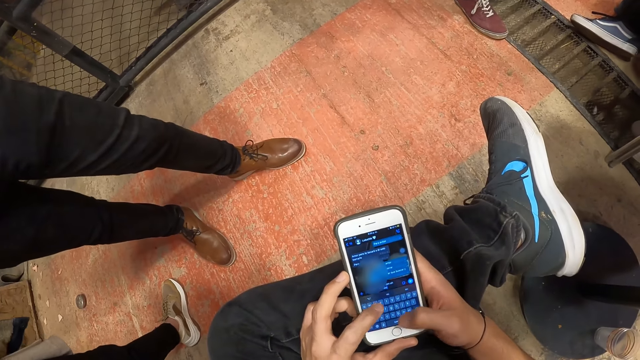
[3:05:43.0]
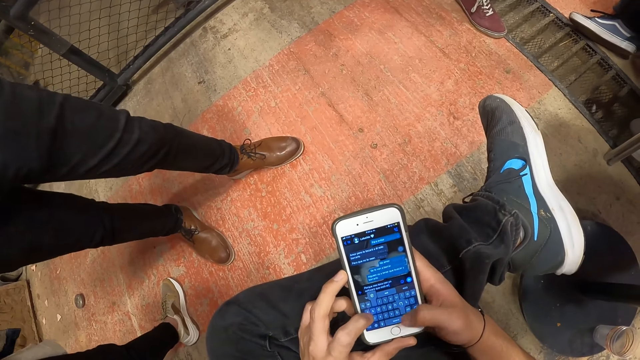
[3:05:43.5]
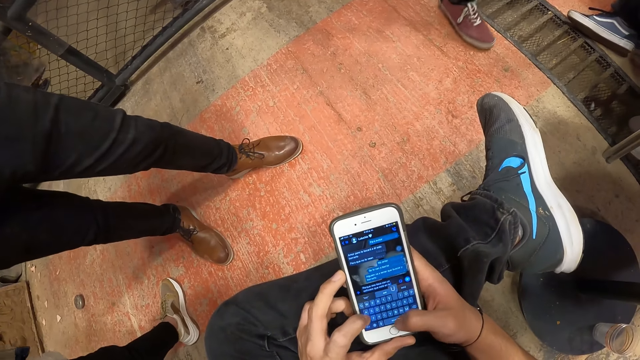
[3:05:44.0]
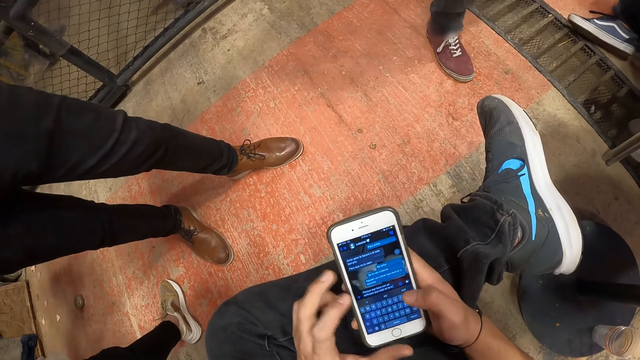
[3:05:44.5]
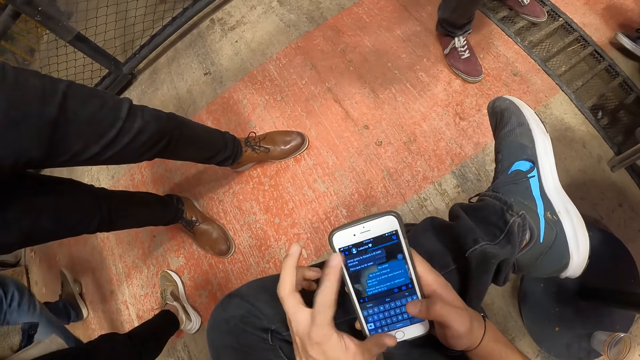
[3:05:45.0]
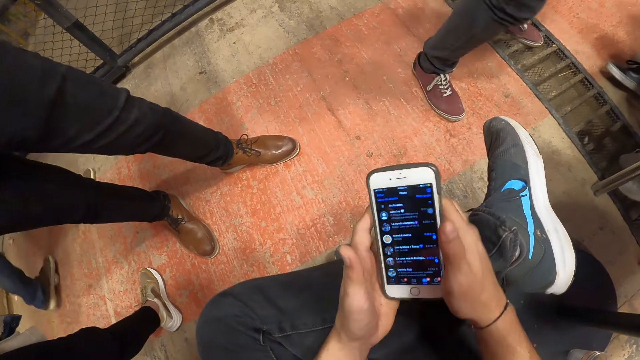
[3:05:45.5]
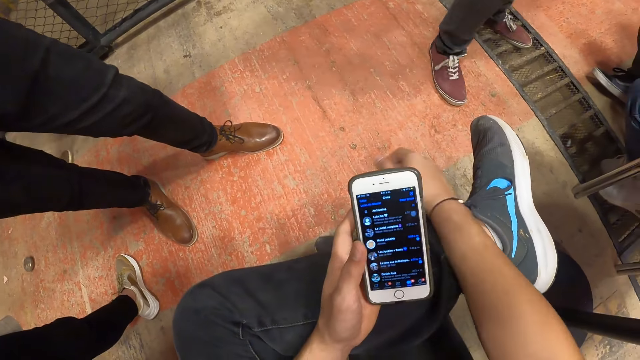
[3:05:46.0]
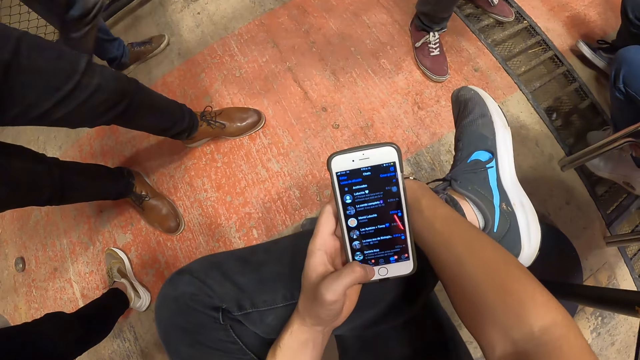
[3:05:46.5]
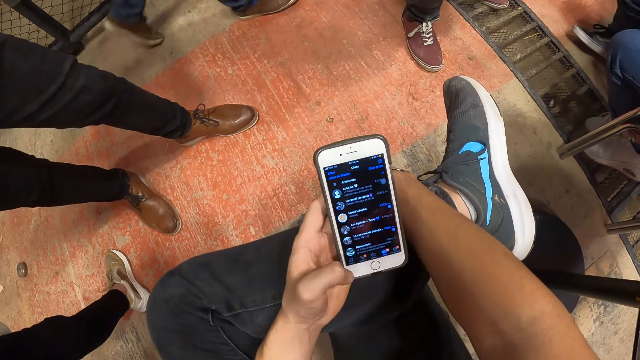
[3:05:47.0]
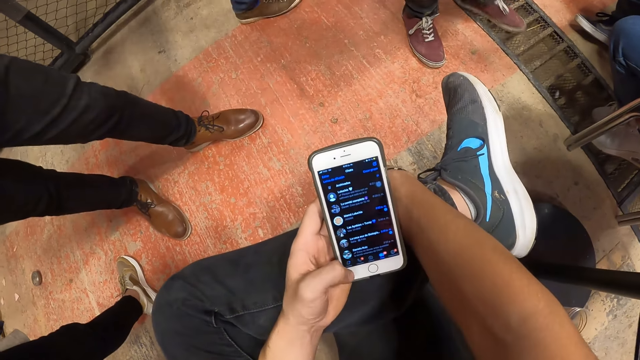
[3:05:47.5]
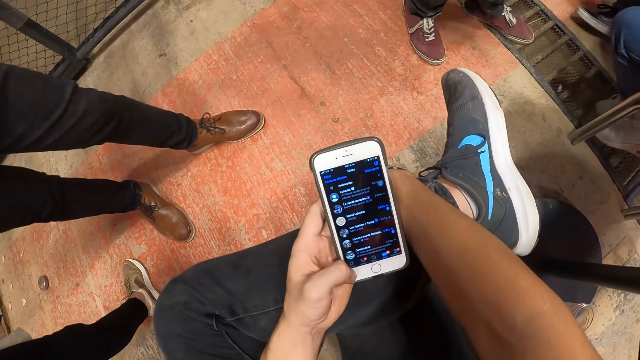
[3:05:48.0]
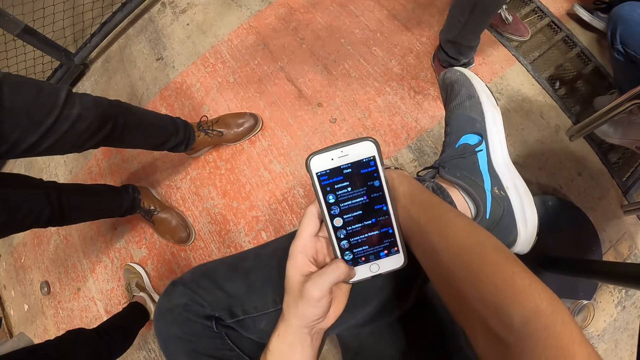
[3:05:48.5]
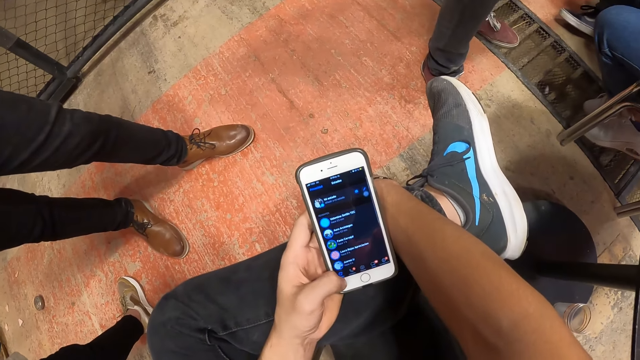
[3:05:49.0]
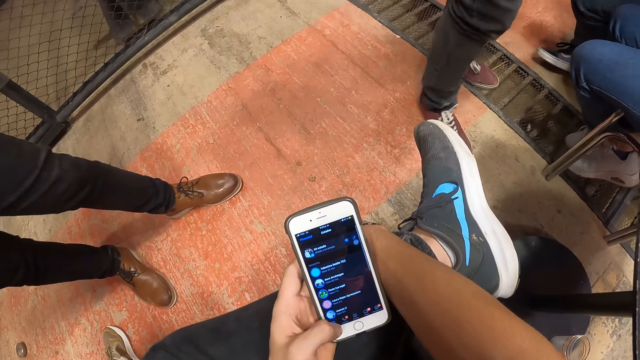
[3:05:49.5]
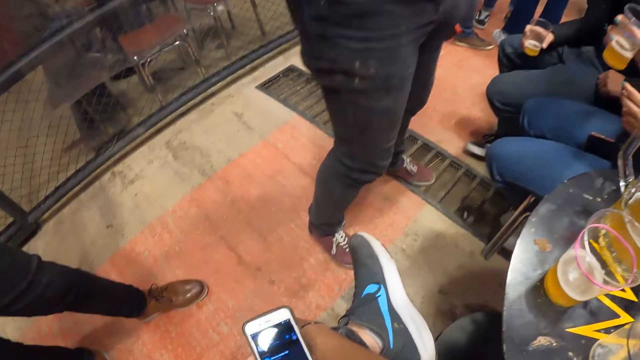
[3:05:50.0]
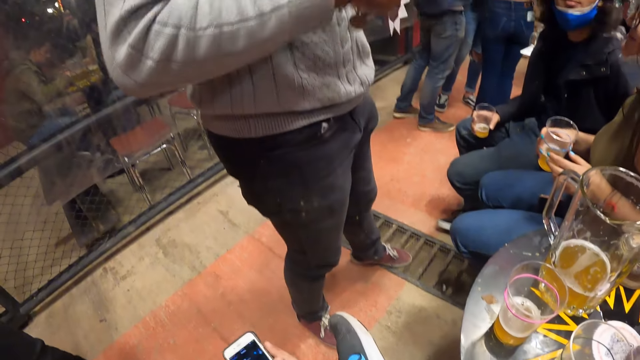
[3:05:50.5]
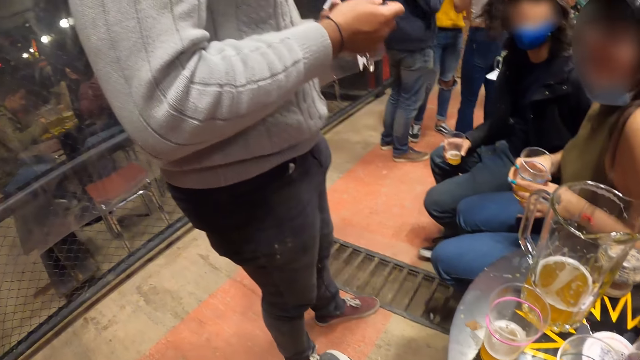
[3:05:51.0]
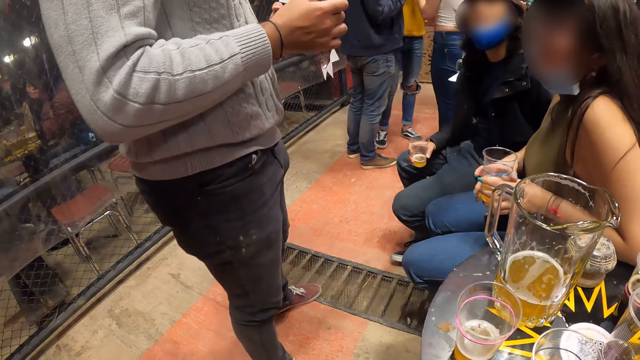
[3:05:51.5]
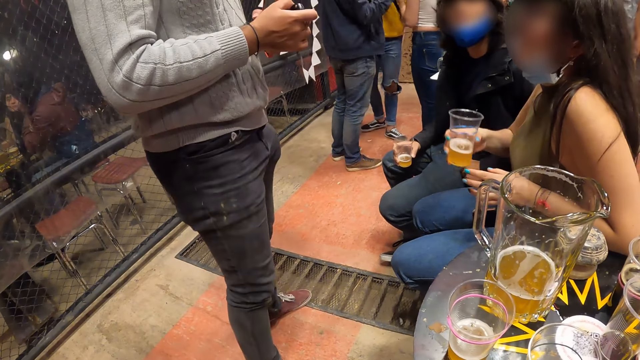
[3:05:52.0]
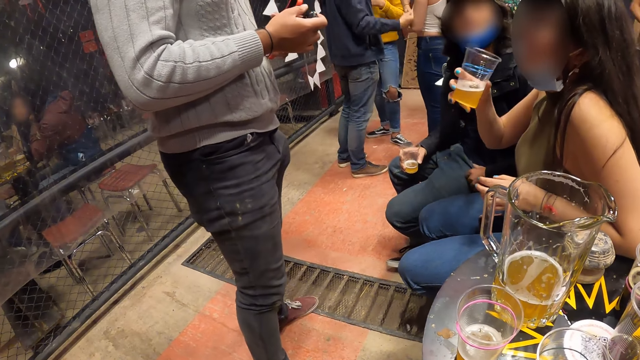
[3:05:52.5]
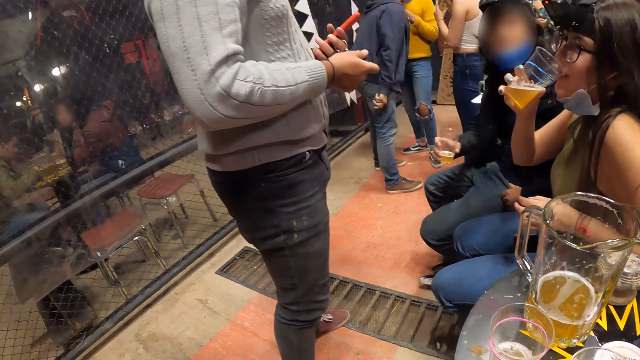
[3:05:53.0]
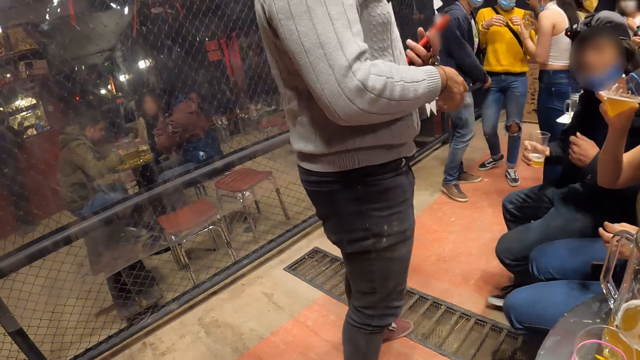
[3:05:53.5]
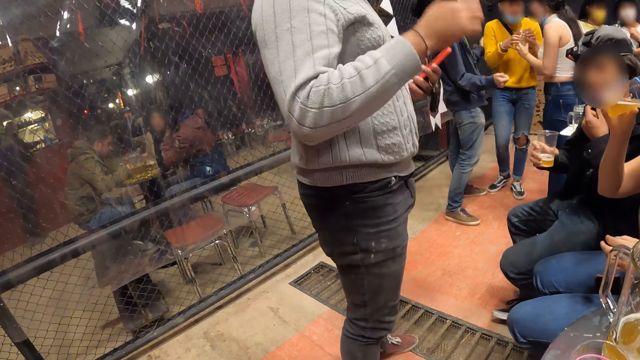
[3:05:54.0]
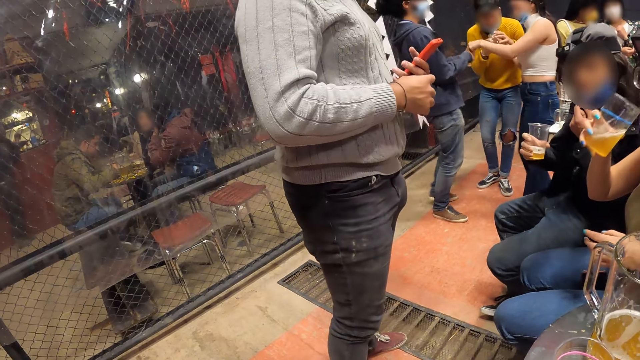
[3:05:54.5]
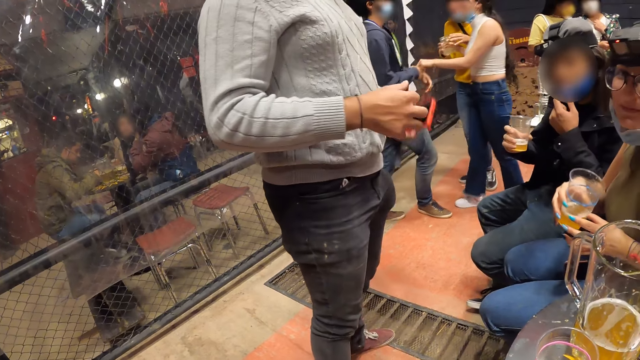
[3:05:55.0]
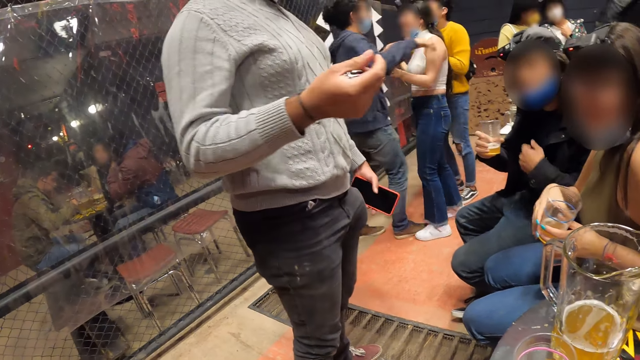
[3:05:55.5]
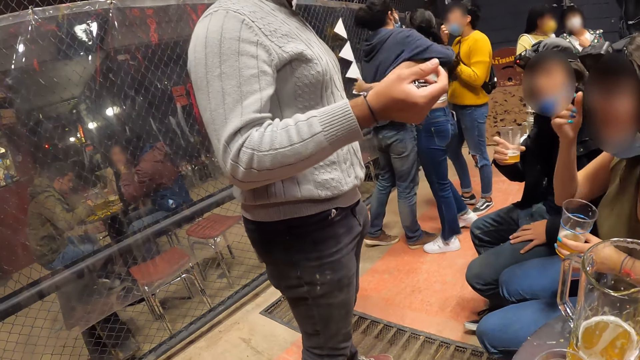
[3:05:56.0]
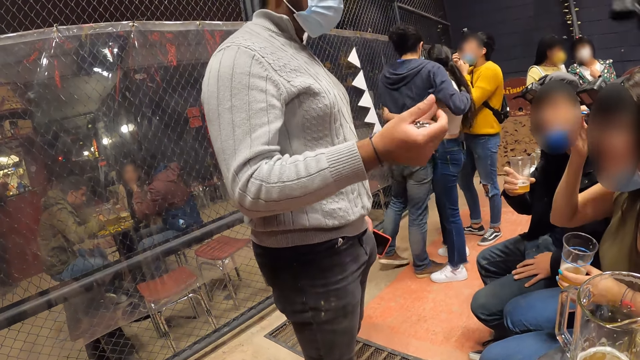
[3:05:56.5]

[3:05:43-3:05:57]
The camera wearer holds the cellphone with his left hand. He operates the cellphone with his left hand. He looks around. He passes the cellphone in his left hand to his right hand. The woman converses with a man. The woman passes the cup in her right hand to her left hand. The woman passes the cup in her left hand to her right hand. The woman drinks from the cup in her right hand. Another man adjusts his nose mask with his left hand. A man interacts with a girl. The woman passes the cup in her right hand to her left hand.

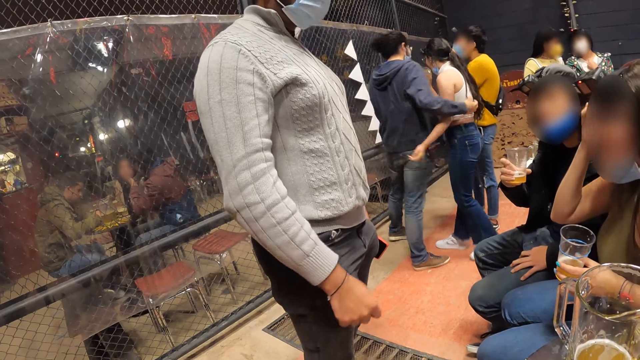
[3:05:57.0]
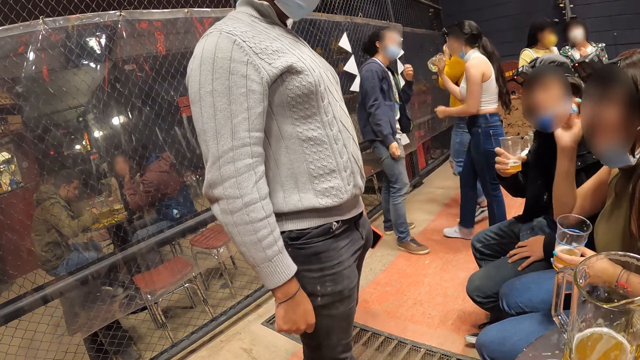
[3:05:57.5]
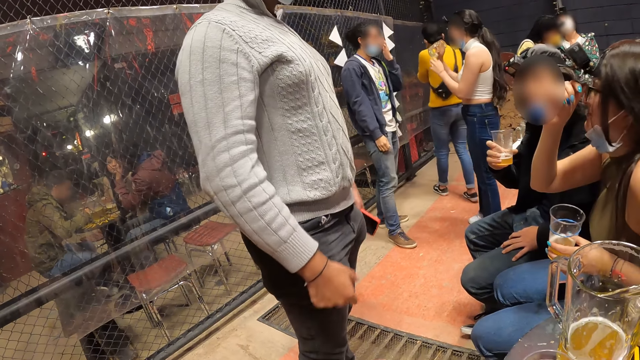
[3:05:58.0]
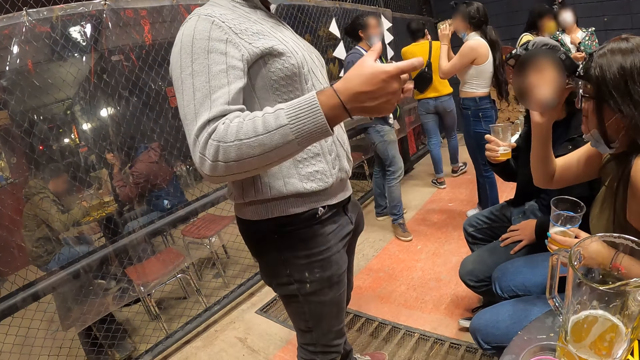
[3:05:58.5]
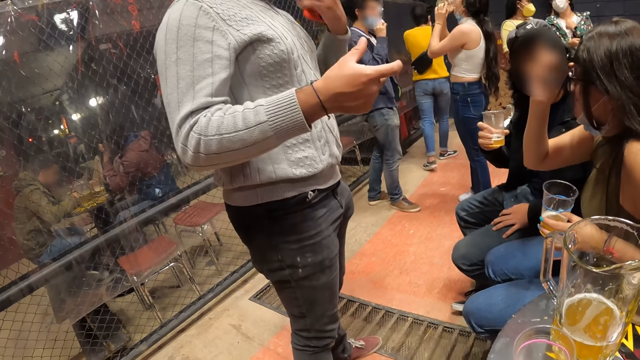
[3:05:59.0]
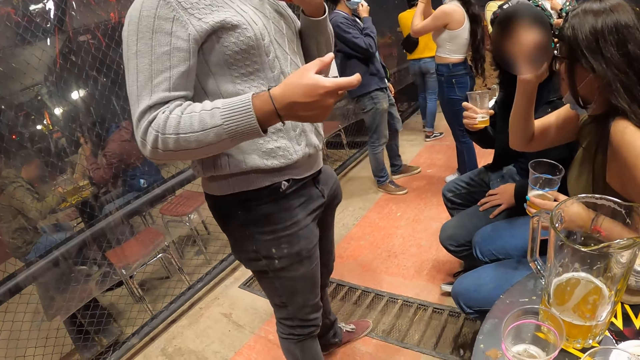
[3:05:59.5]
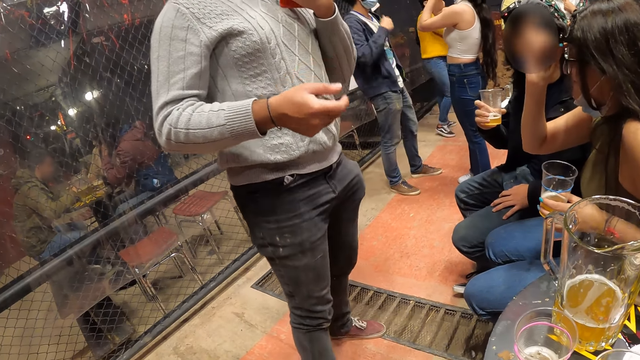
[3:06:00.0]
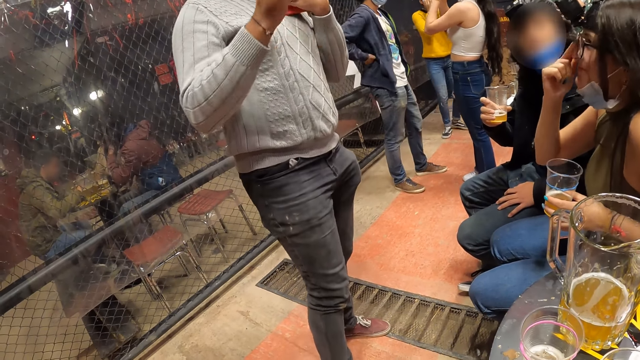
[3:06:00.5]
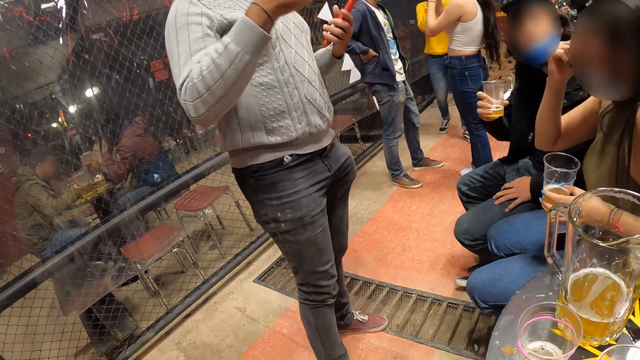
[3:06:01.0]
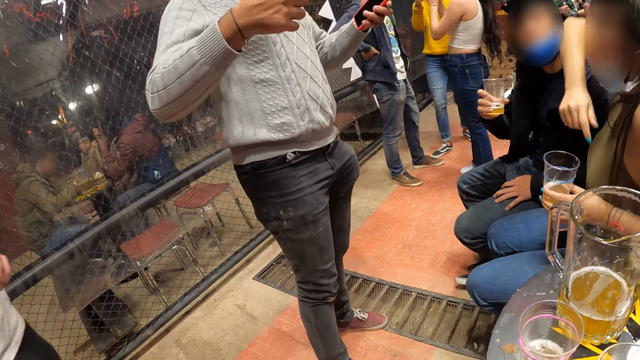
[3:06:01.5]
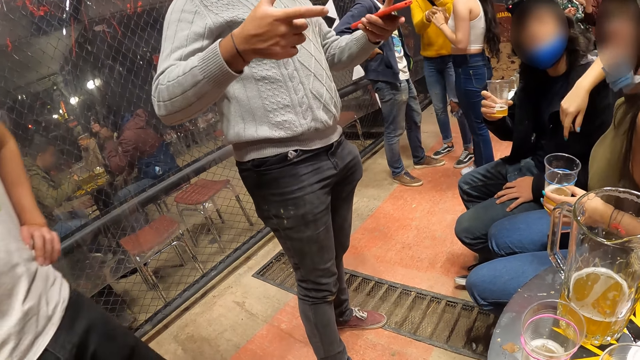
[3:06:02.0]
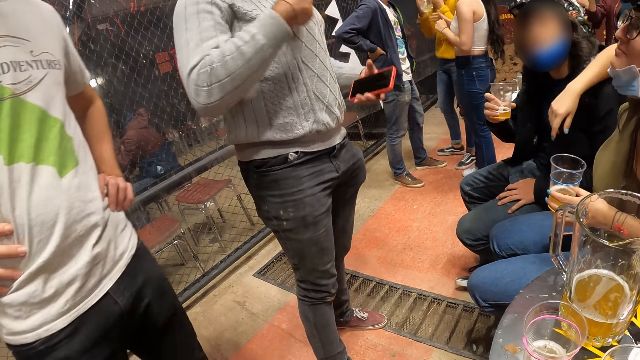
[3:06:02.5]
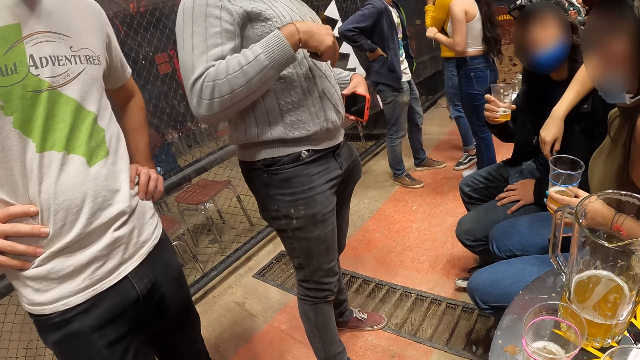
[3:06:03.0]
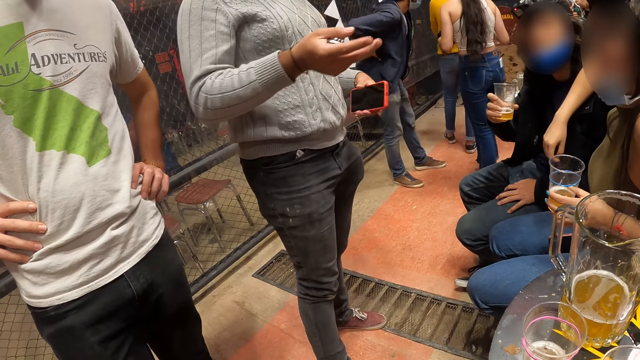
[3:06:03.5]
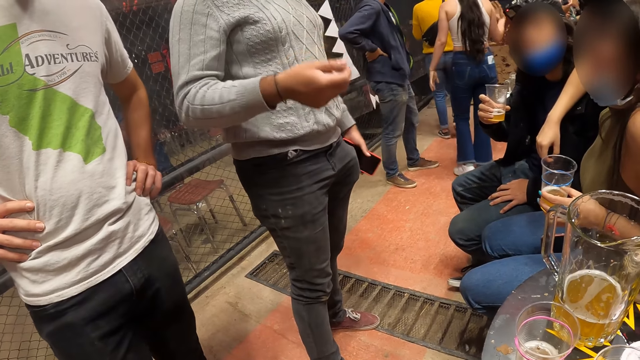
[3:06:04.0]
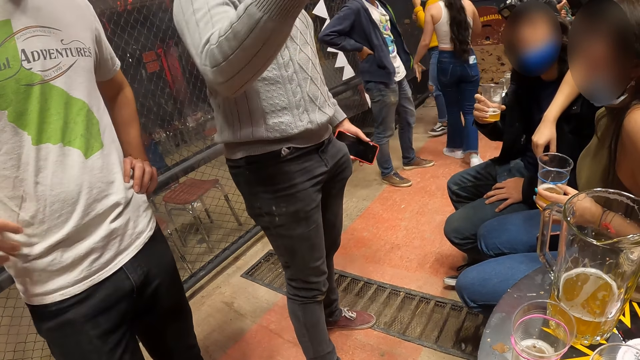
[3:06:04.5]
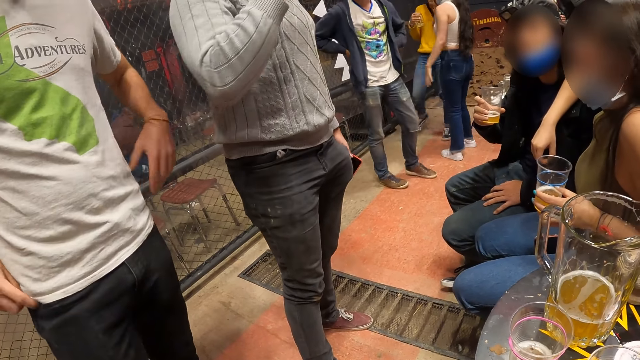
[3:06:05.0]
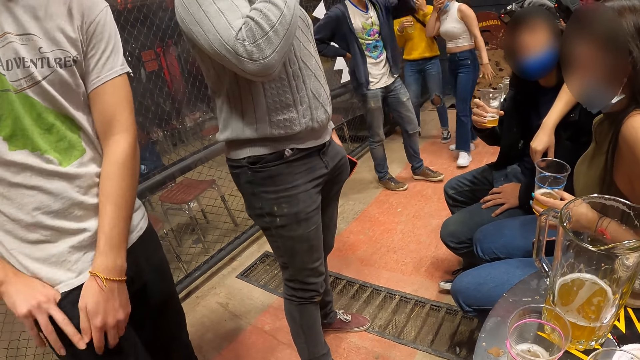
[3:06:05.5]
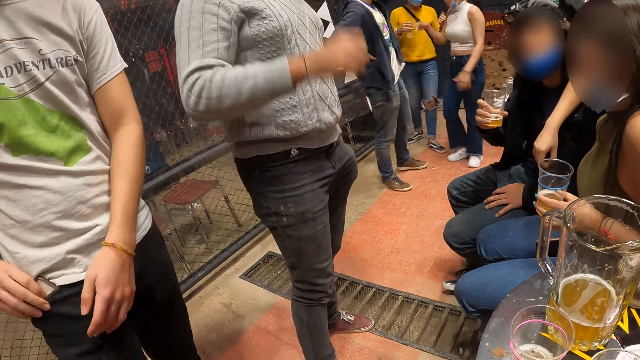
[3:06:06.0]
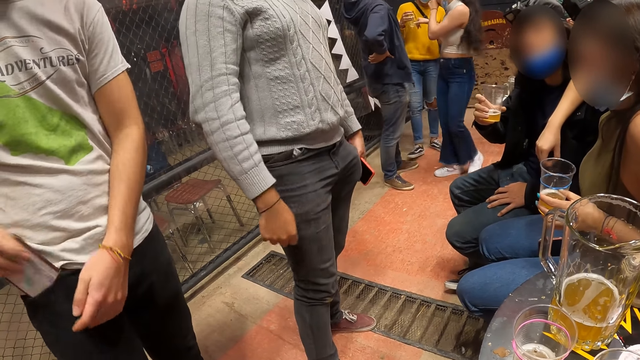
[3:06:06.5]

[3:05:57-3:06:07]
The woman touches her hair with her right hand. The woman touches her glasses with her right hand. The woman places her right hand on the shoulder of the man. Another man brings out a cellphone from his pocket with his right hand.
